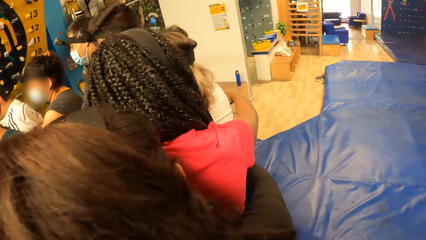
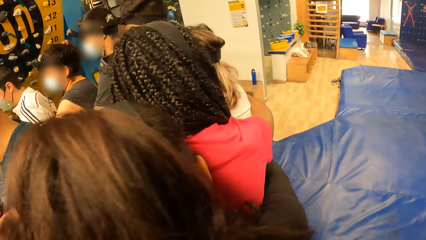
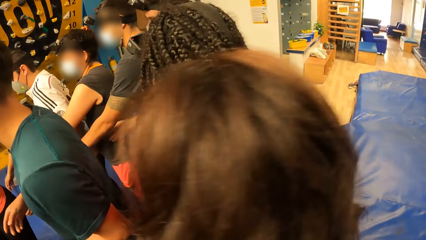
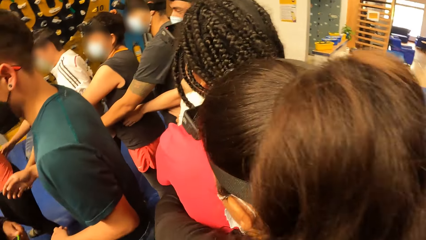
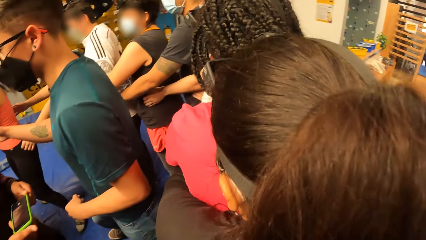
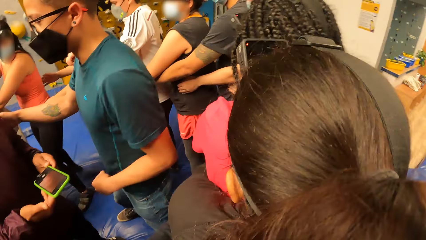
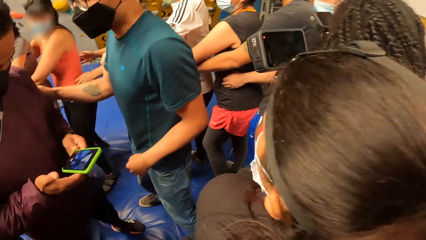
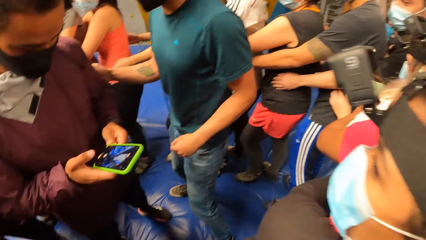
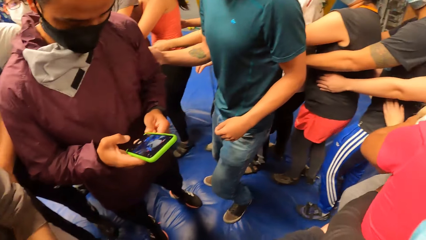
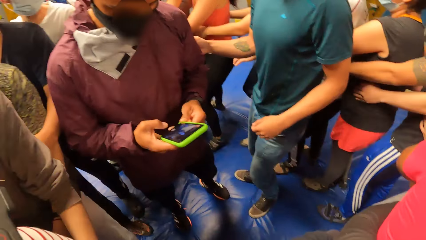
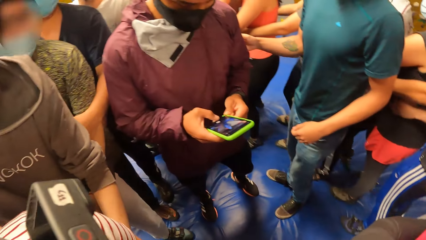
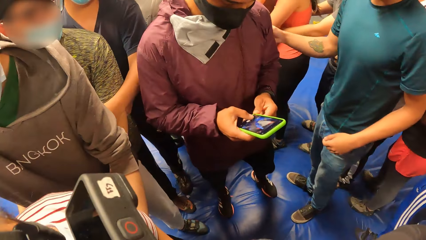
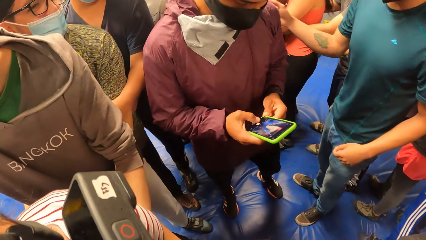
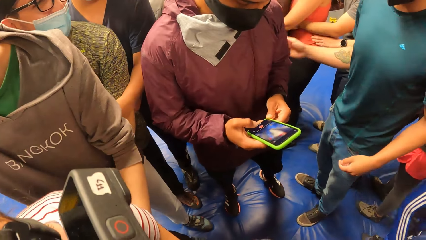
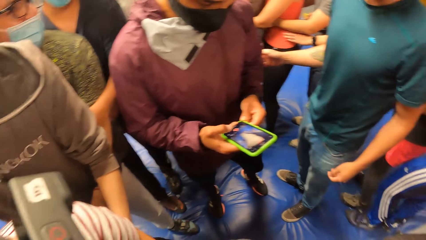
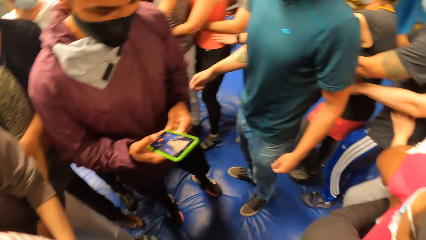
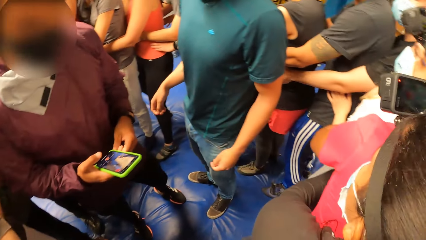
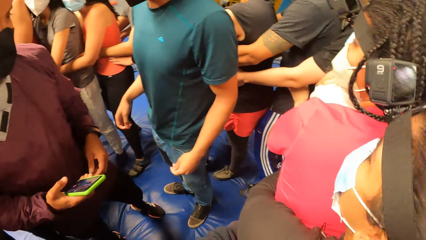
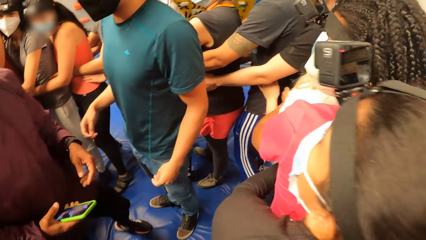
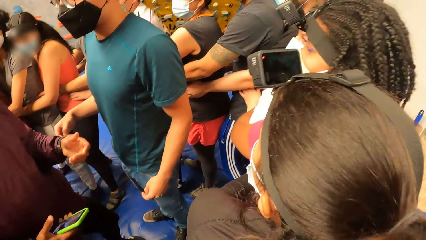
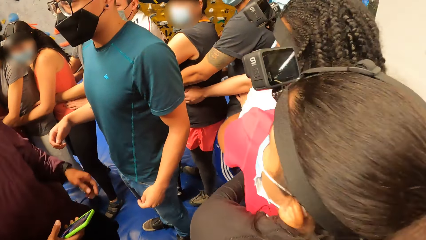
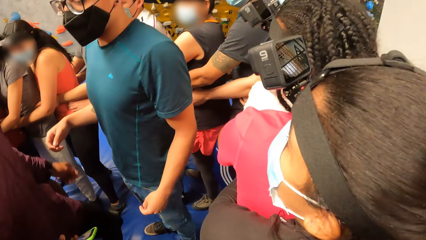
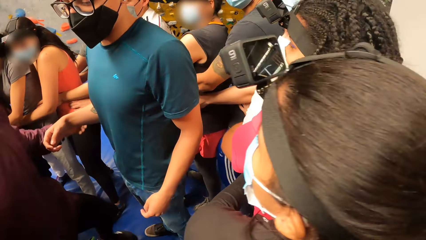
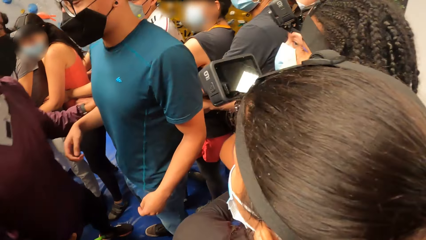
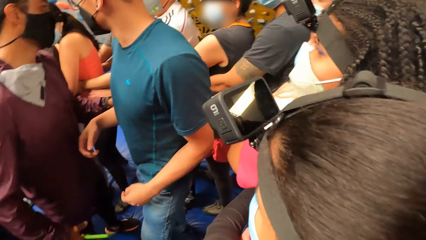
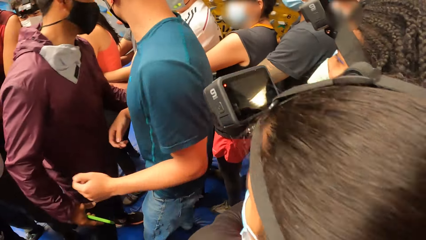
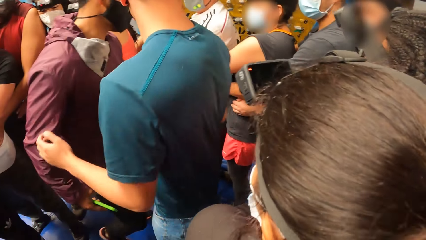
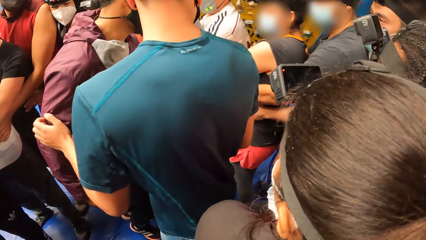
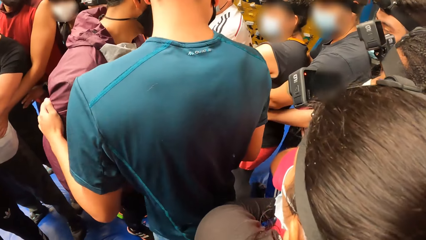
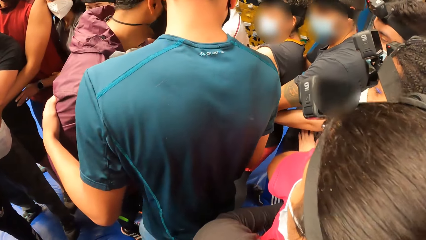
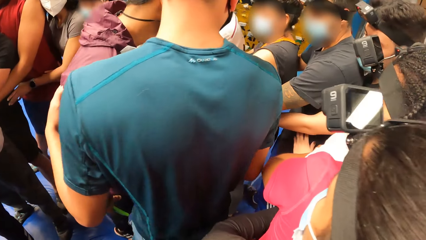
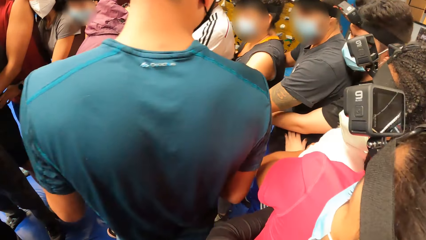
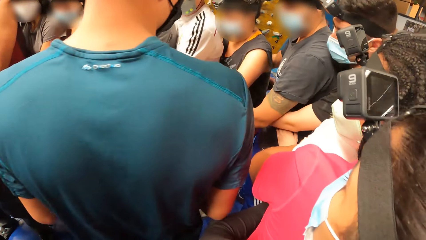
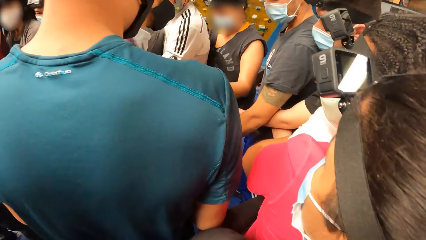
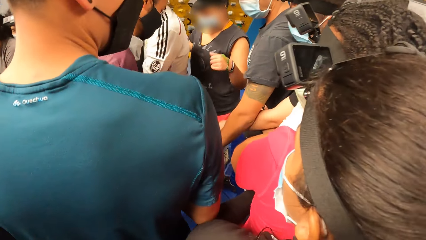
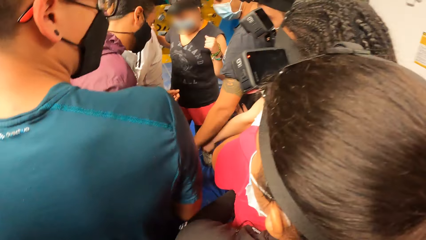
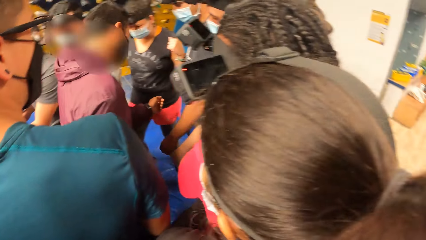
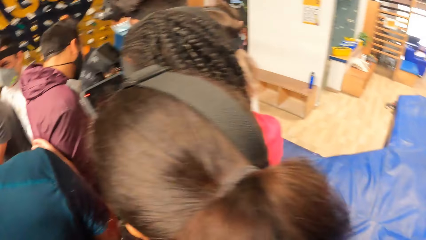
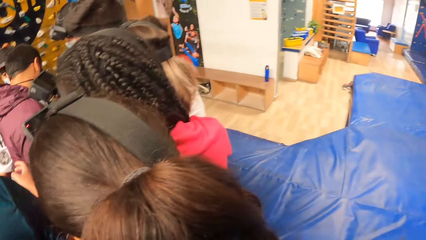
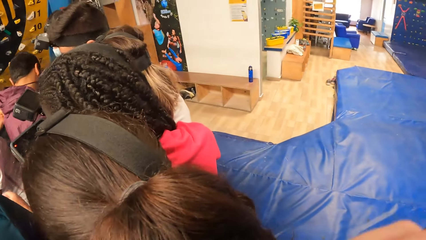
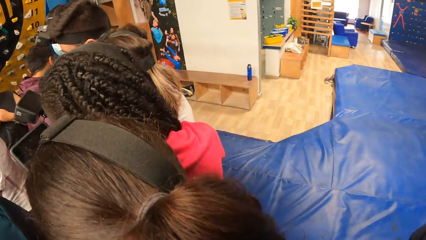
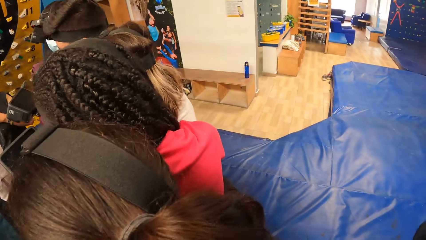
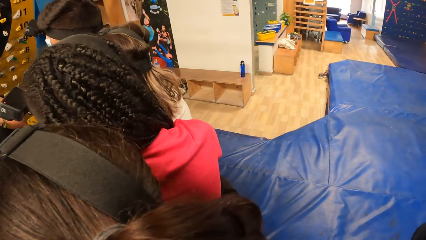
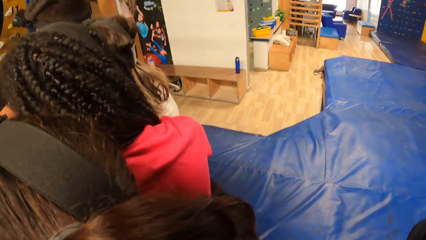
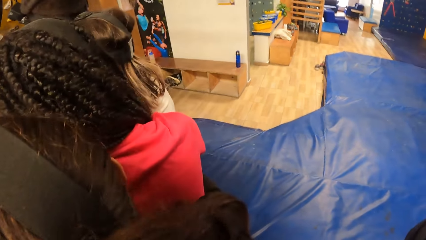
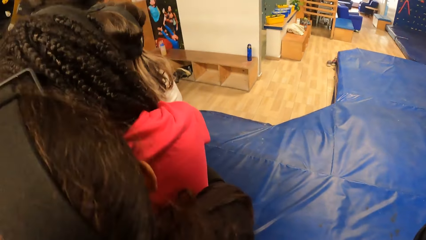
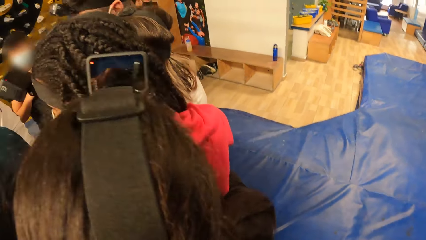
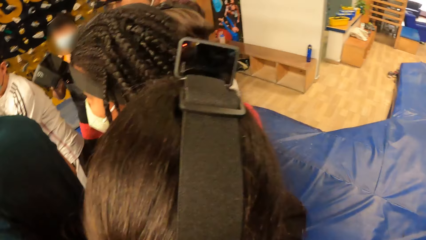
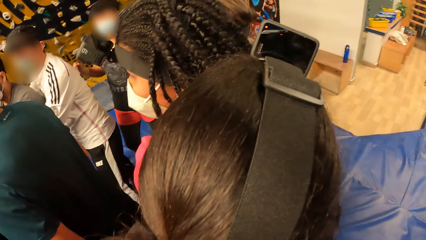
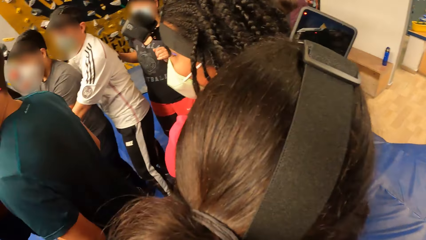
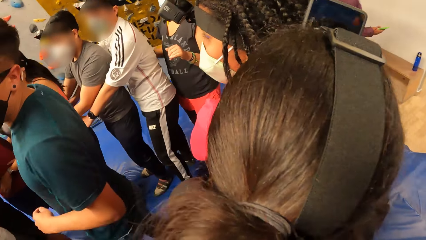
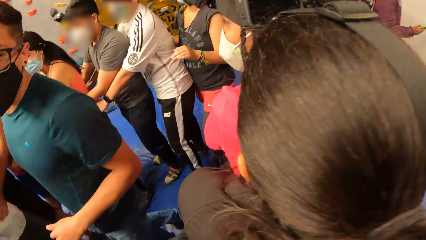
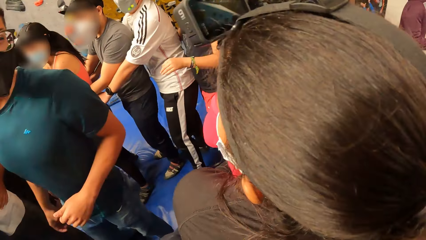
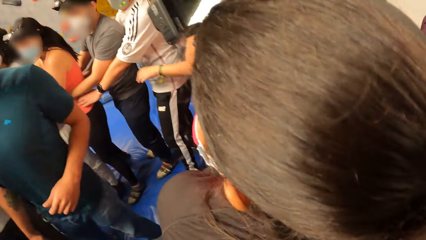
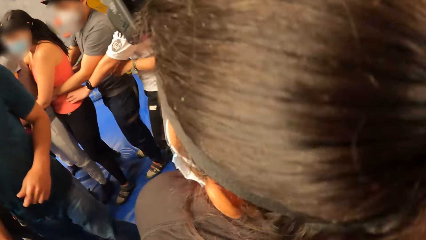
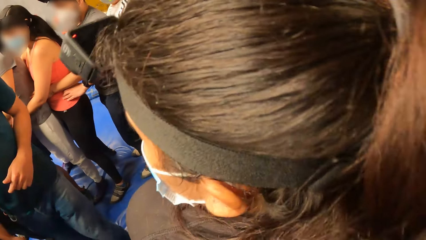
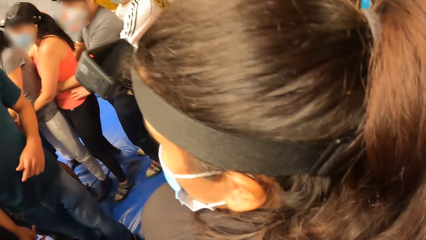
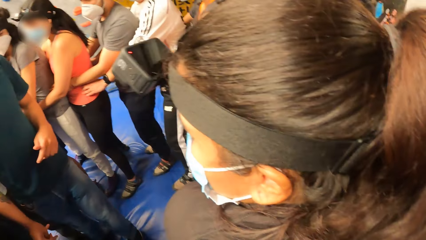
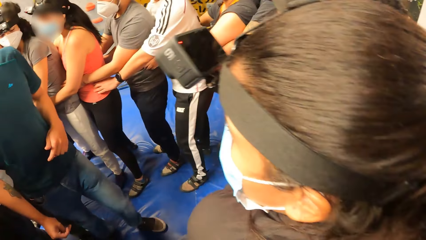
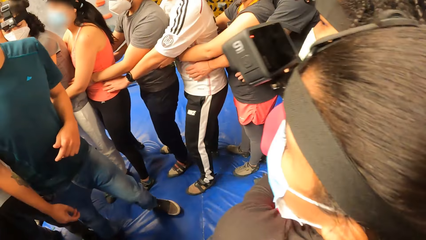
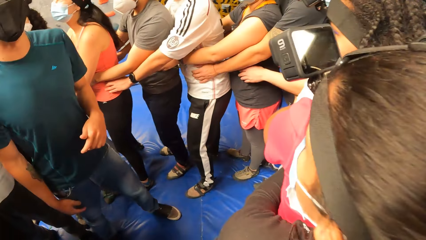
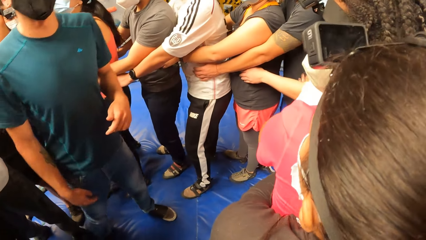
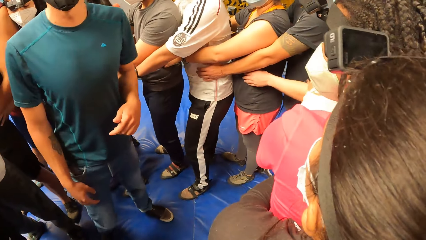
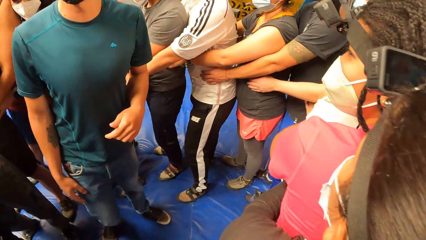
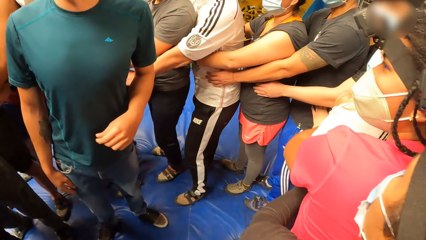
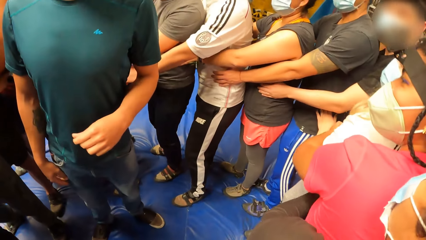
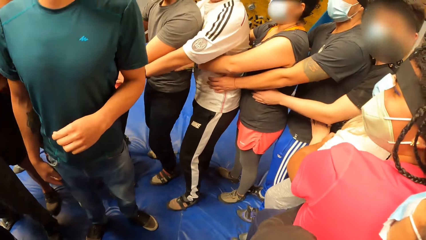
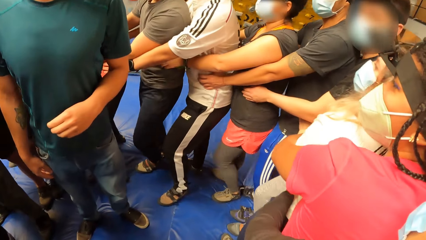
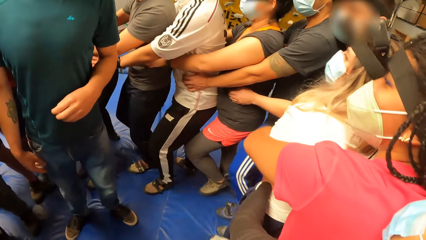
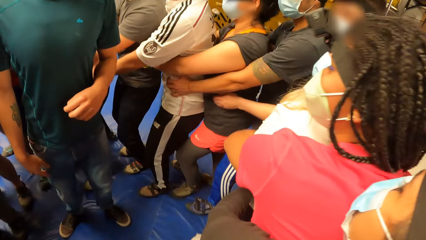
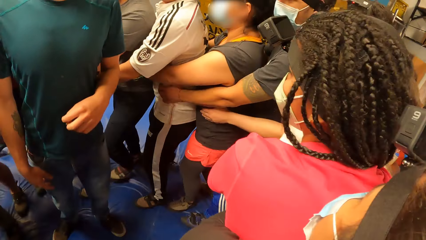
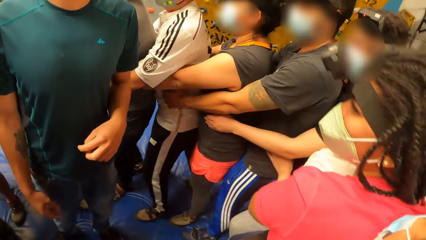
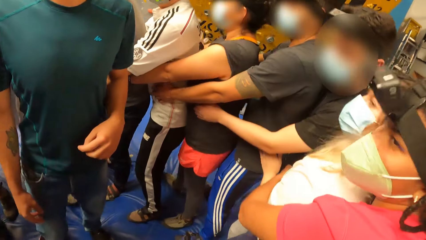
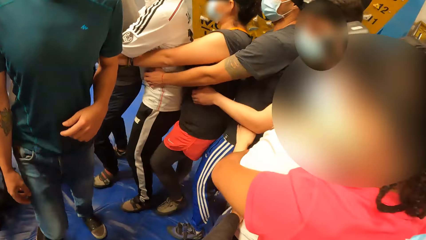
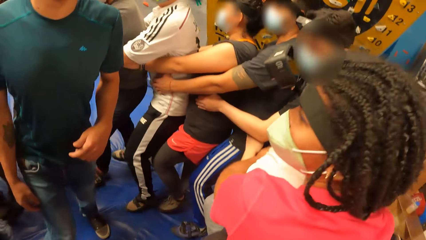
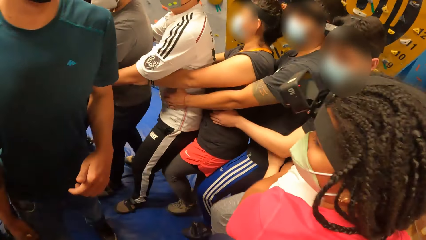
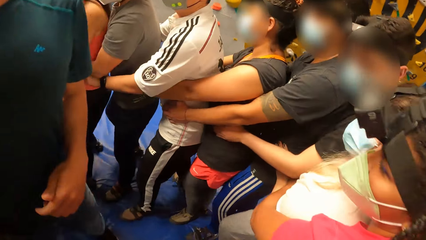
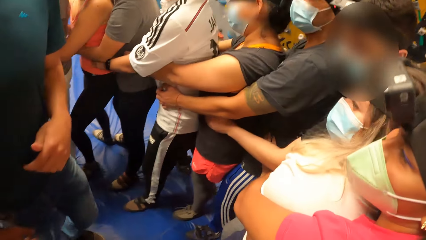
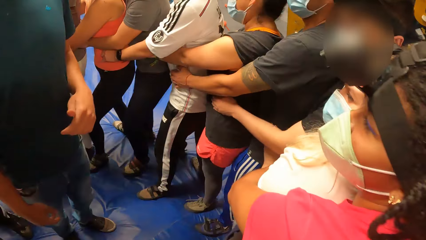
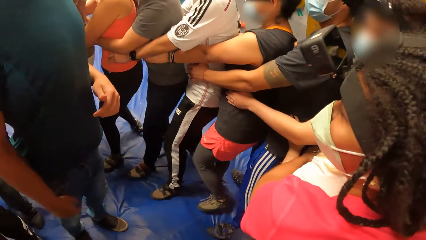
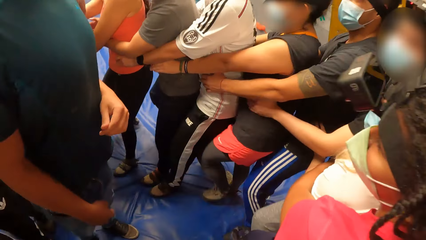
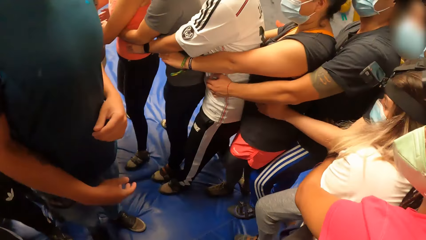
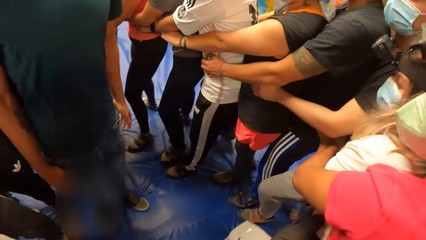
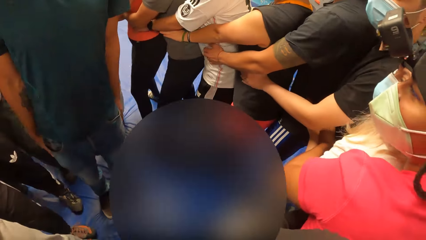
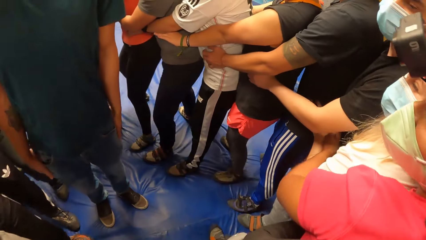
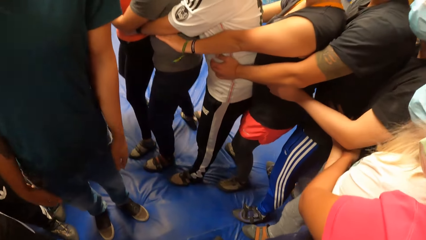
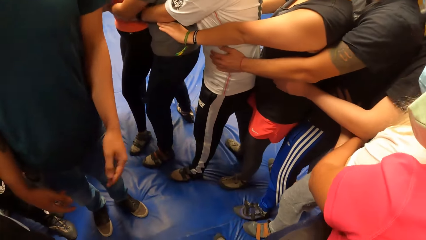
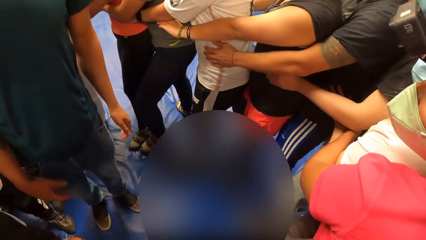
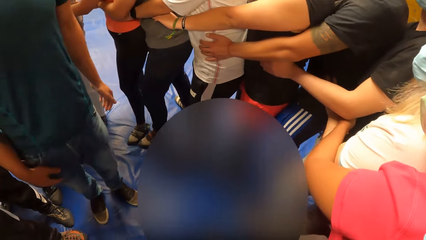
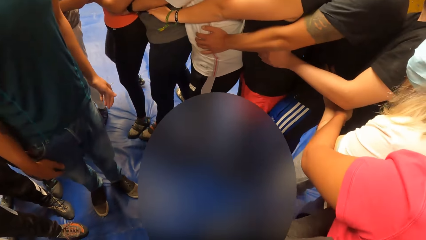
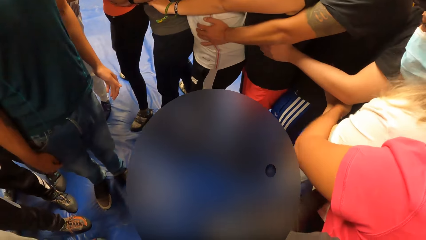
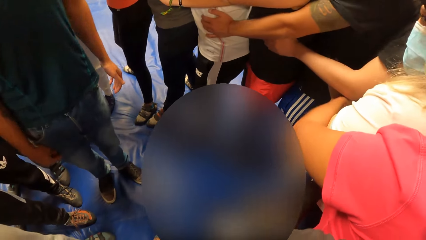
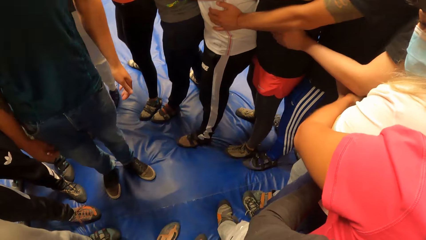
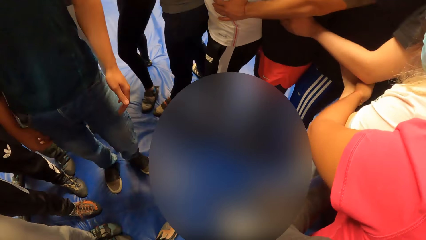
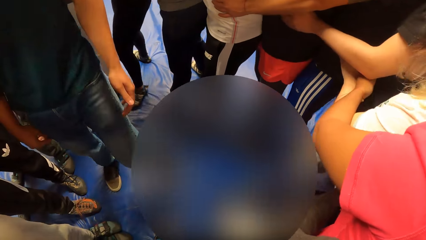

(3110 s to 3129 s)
The gym instructor operates a mobile phone with his right hand. The camera wearer moves around.
